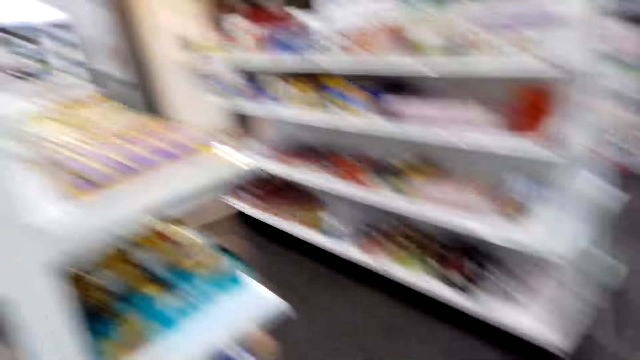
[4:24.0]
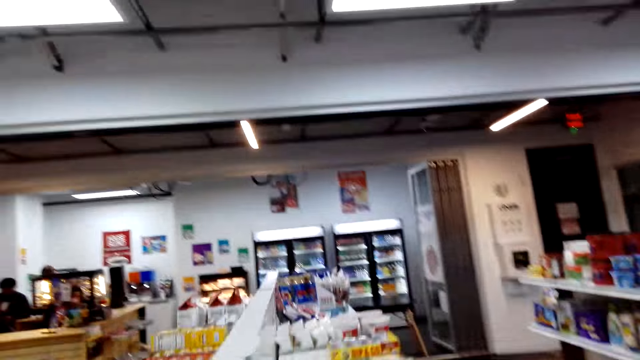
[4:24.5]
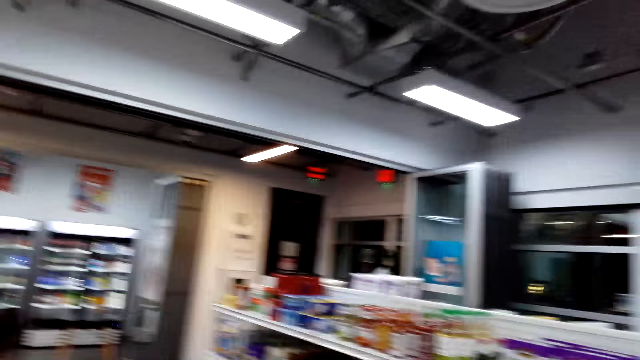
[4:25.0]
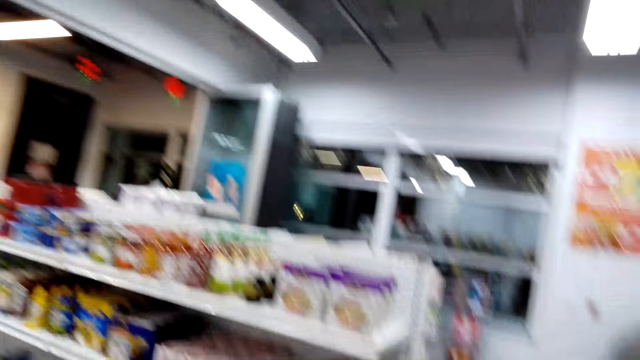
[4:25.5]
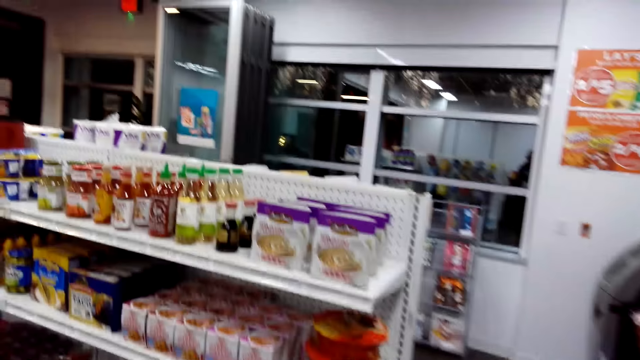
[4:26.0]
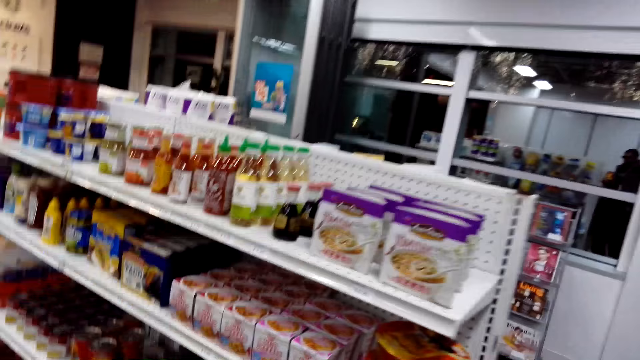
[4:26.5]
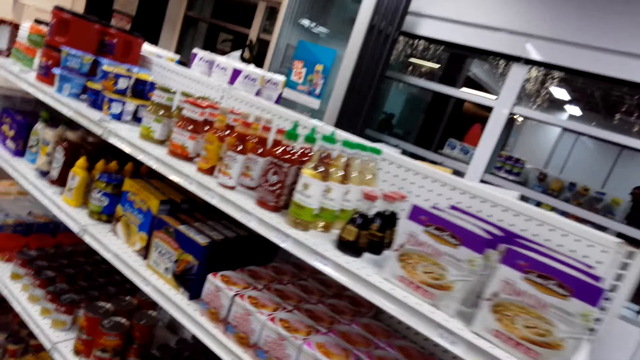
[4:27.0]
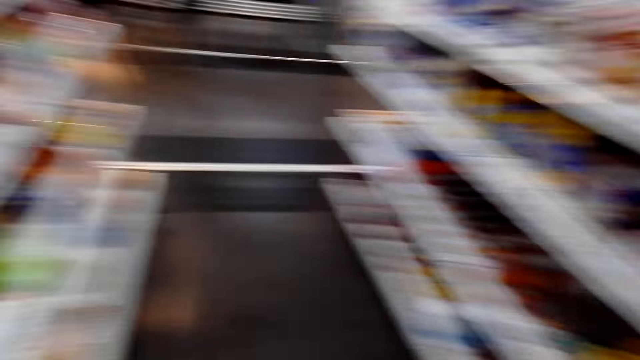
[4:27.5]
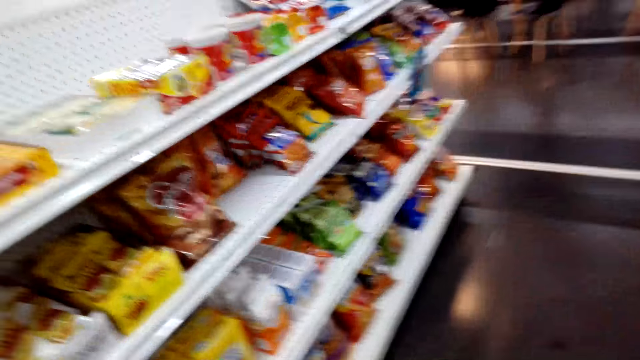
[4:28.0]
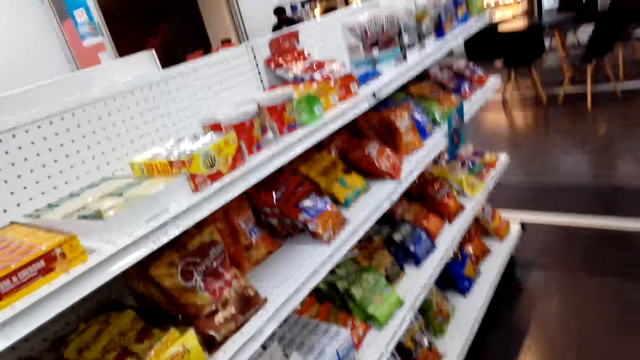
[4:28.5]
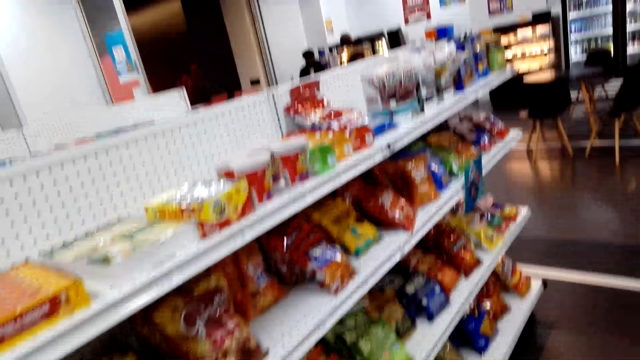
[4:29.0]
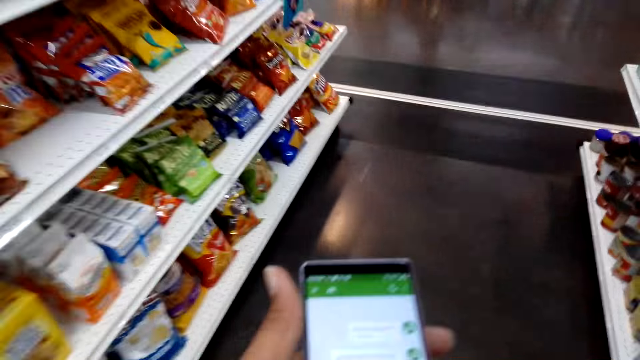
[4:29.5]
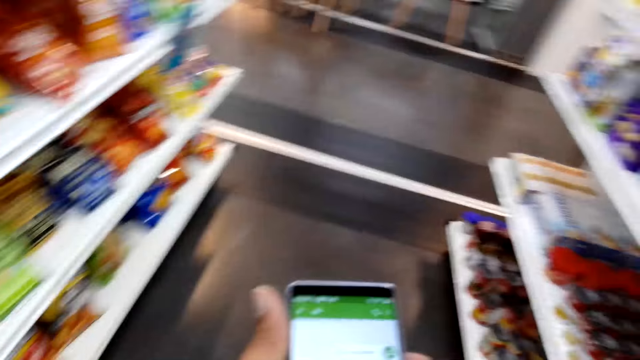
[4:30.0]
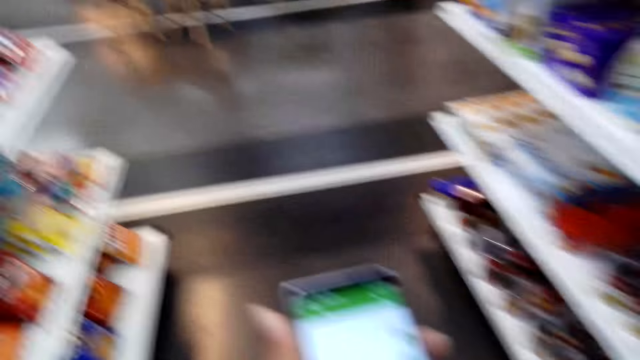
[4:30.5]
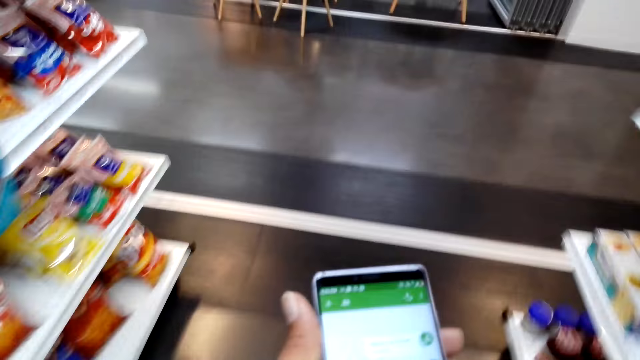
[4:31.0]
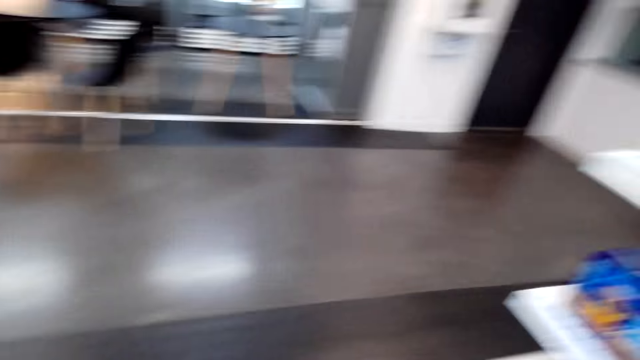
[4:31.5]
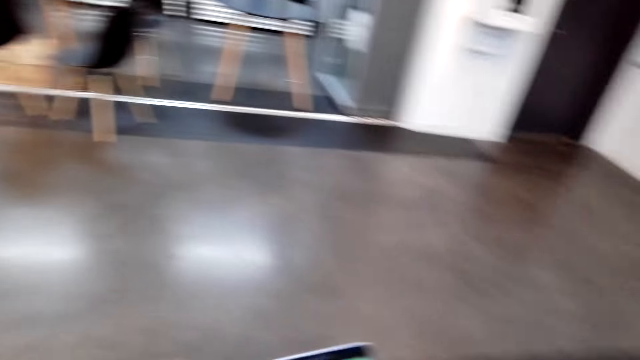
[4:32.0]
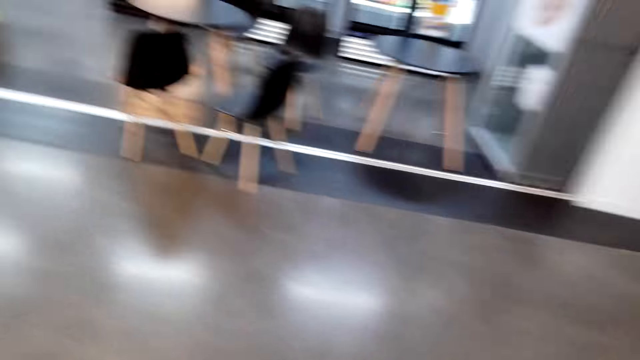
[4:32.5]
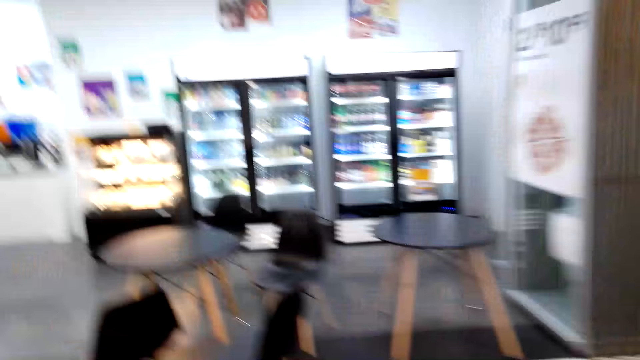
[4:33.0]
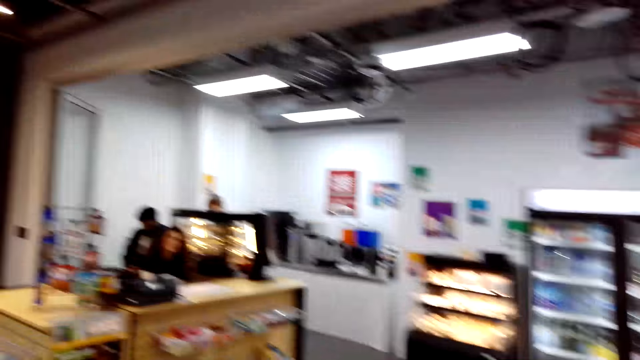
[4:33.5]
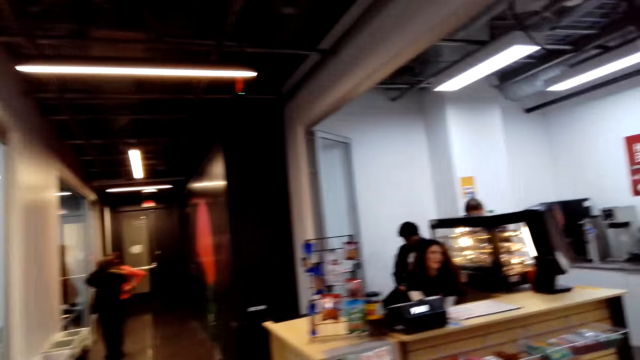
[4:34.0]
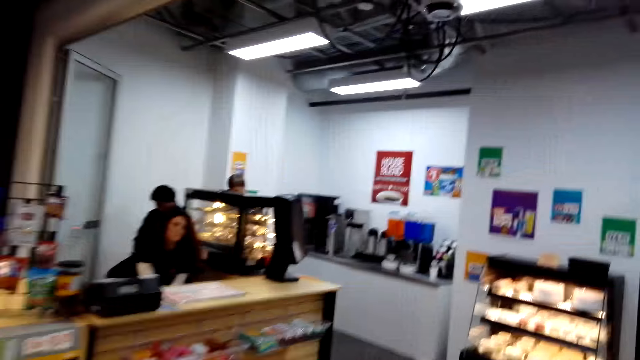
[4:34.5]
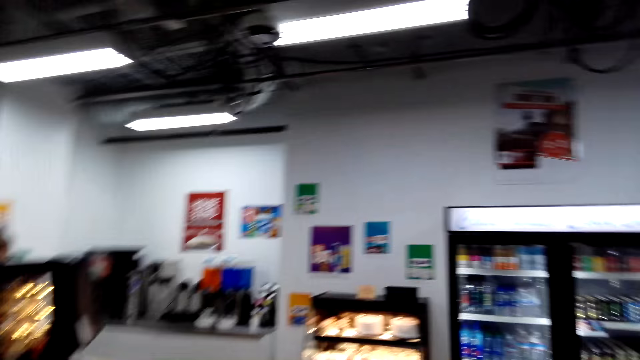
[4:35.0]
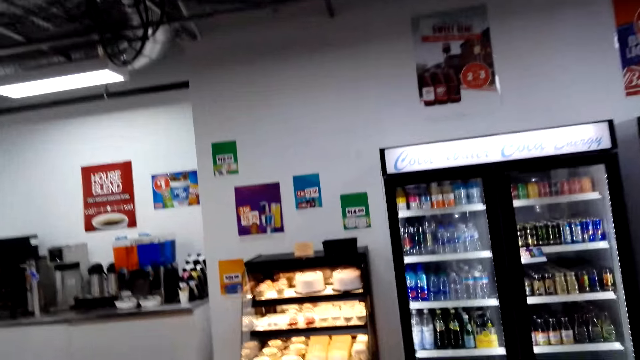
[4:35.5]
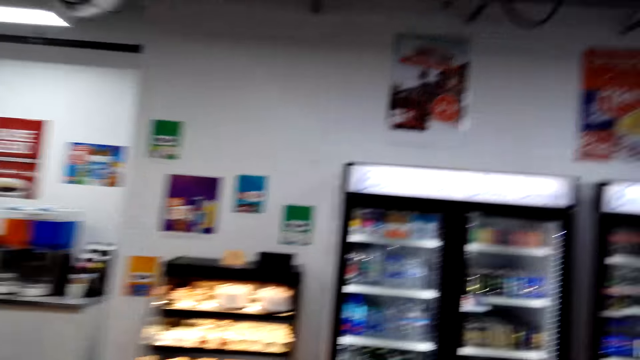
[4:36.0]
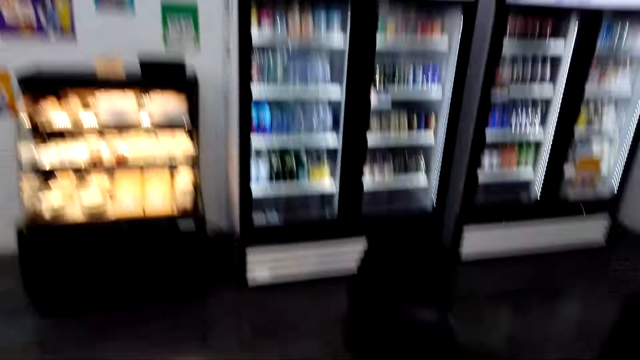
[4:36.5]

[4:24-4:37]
The camera wearer walks around. They look around. They use the phone. They walk around.

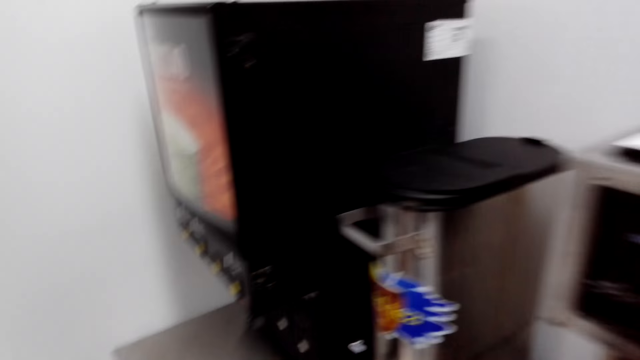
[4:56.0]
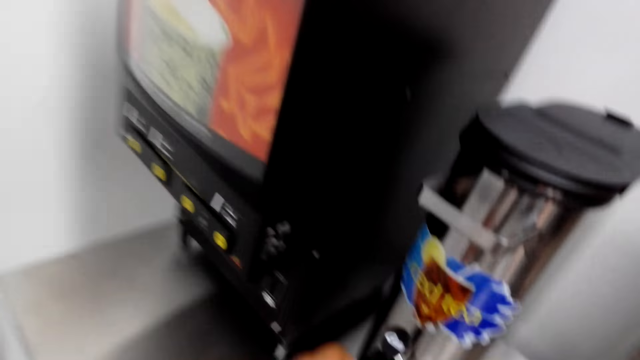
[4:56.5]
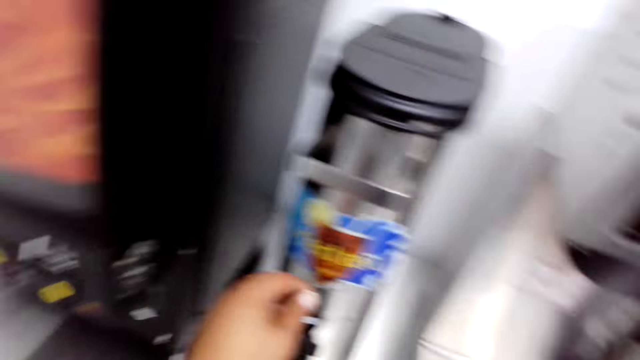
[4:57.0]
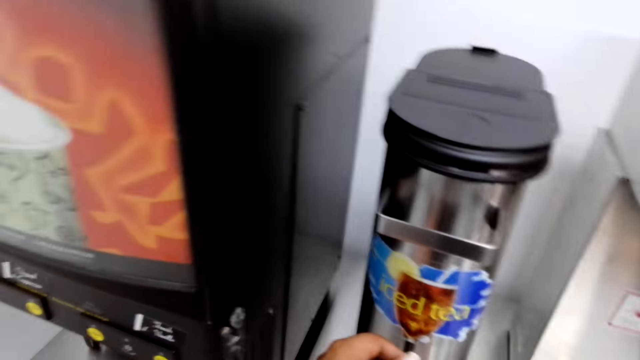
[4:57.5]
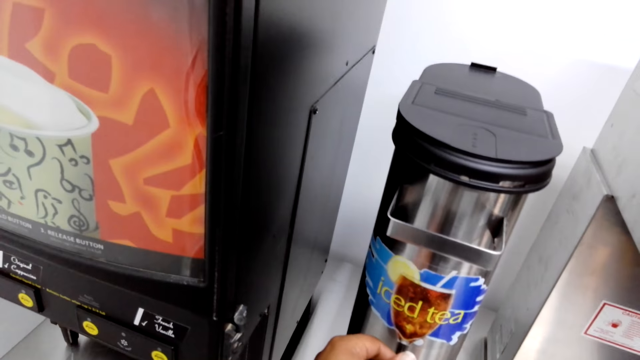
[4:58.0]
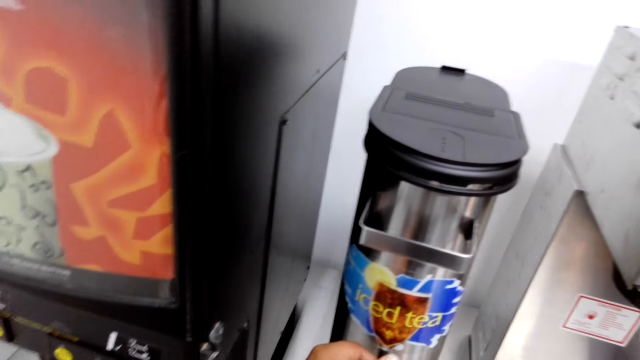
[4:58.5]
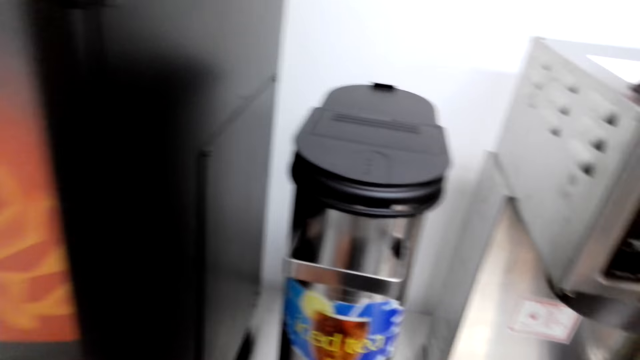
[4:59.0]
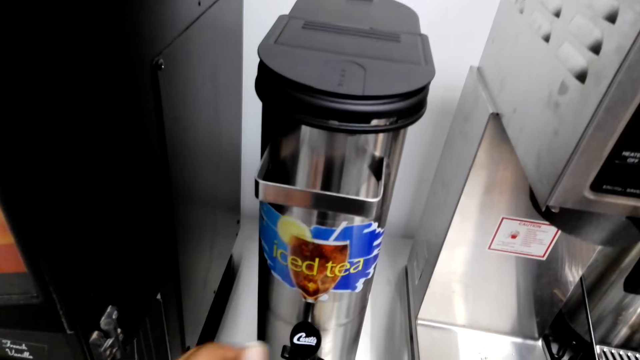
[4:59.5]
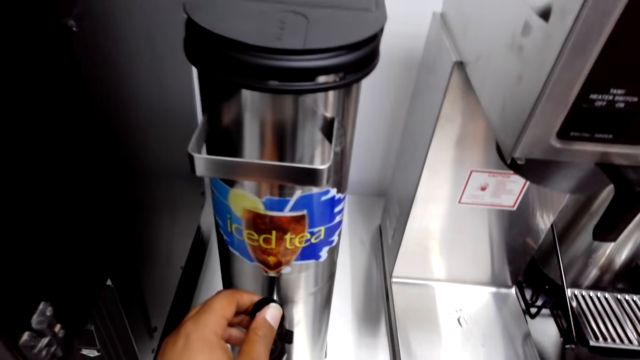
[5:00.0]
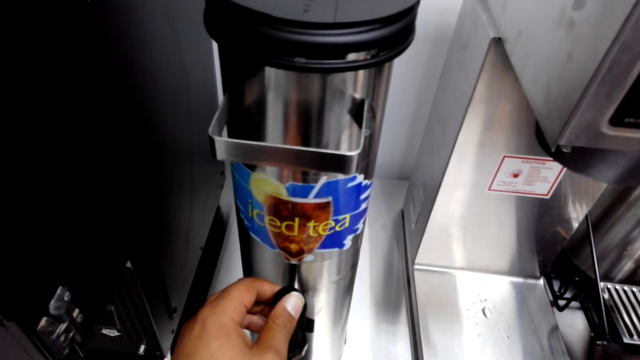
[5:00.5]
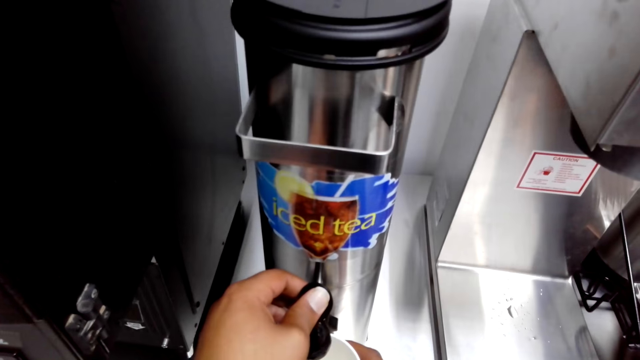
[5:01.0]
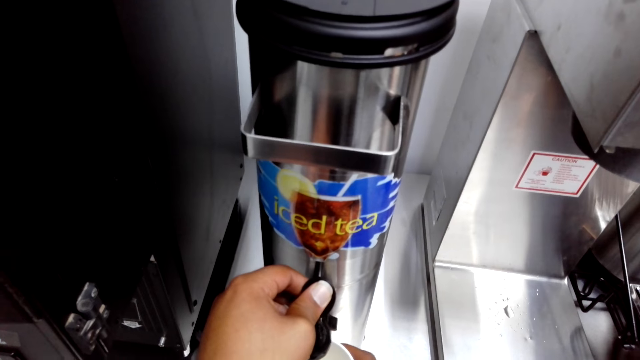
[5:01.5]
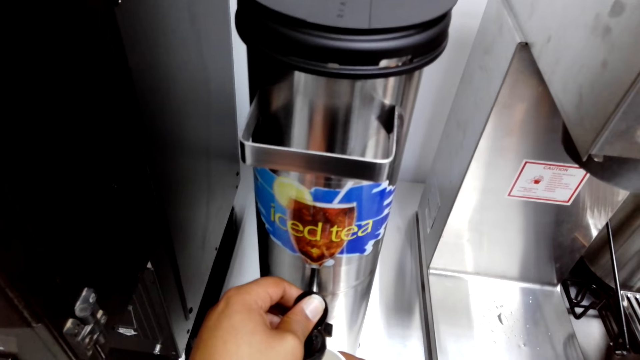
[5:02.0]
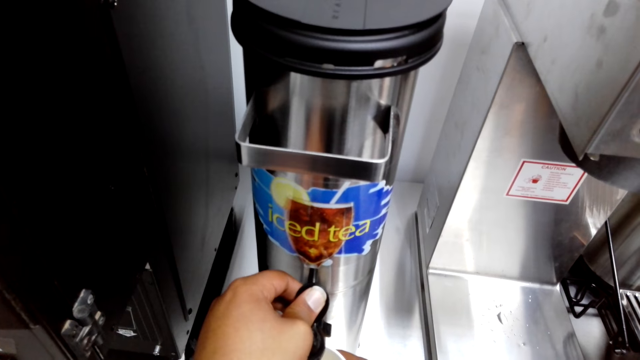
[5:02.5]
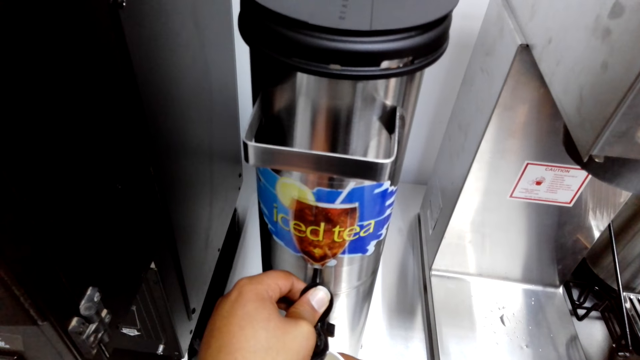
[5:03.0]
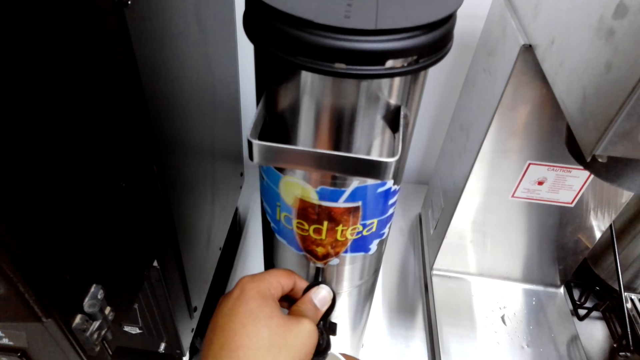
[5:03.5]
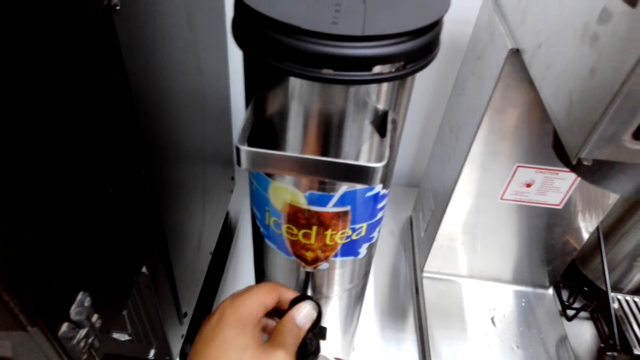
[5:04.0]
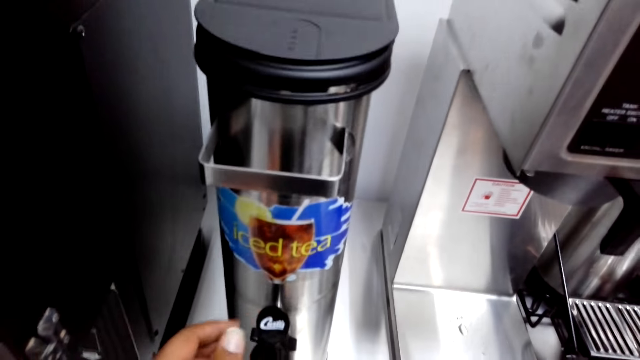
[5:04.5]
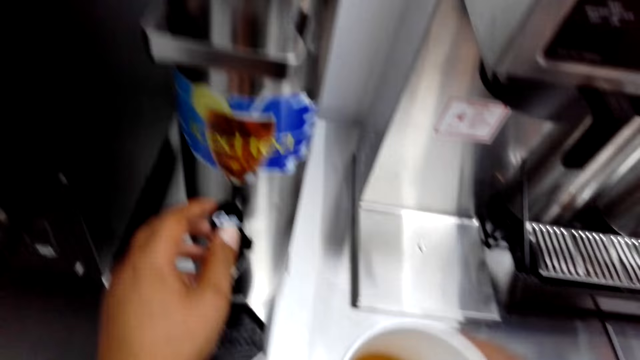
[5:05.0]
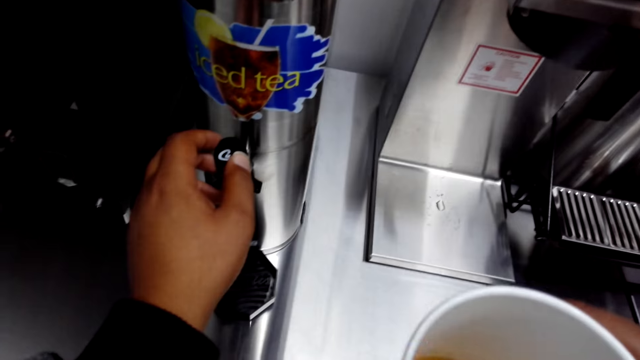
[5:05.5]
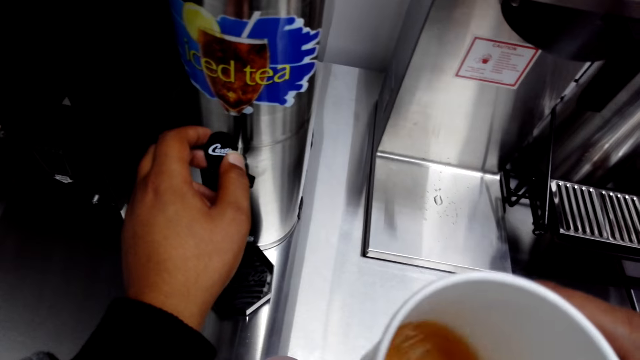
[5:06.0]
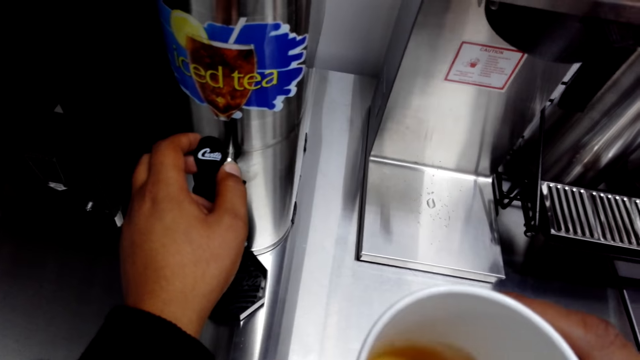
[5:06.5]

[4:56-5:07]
The camera wearer serves coffee from the vending machine into the paper cup. They pick the iced tea. They talk to a woman. They serve coffee from the vending machine into the paper cup. They shake the paper cup.
